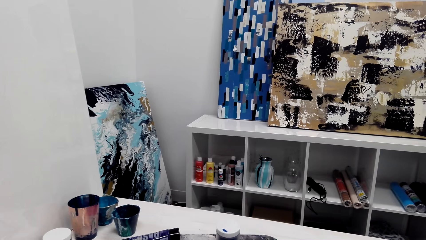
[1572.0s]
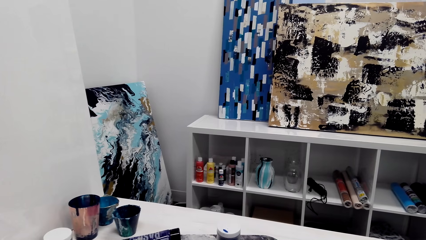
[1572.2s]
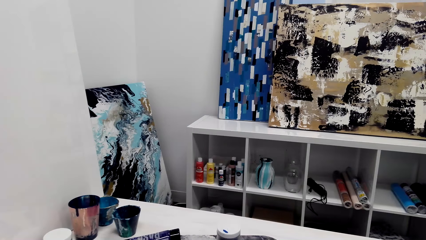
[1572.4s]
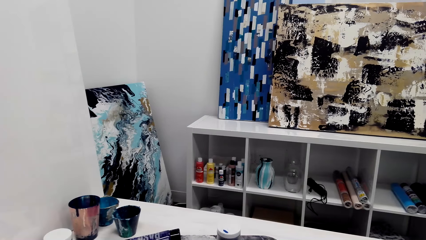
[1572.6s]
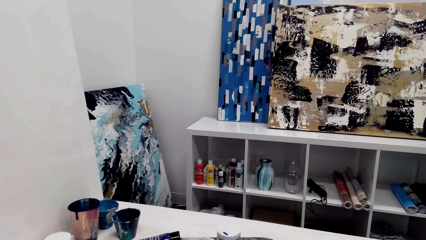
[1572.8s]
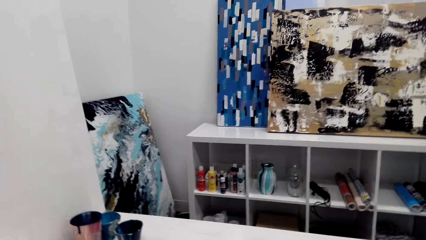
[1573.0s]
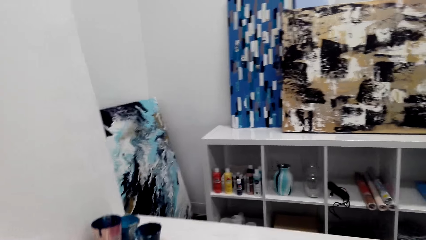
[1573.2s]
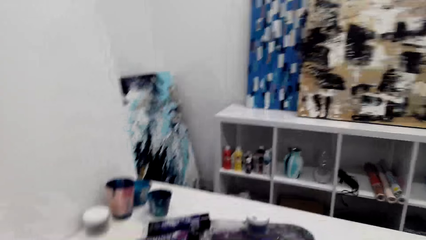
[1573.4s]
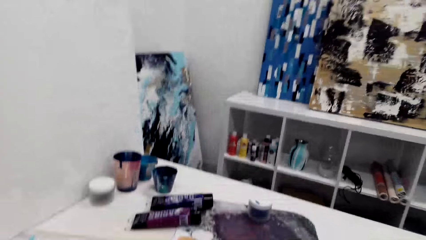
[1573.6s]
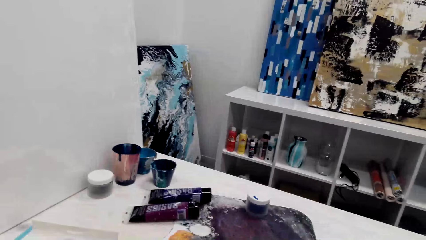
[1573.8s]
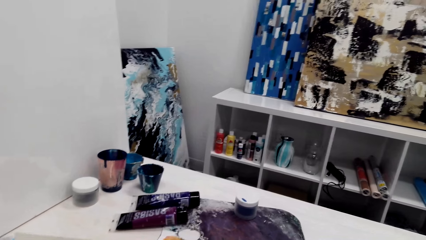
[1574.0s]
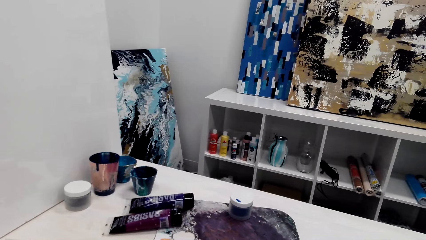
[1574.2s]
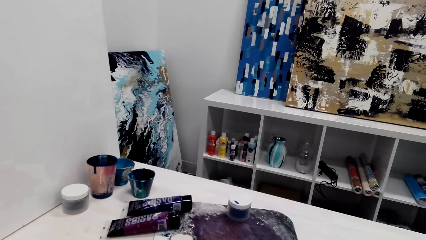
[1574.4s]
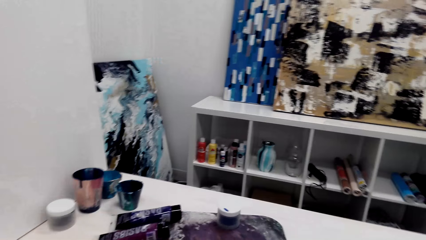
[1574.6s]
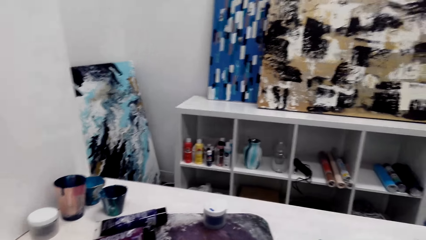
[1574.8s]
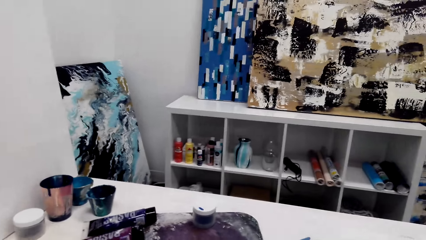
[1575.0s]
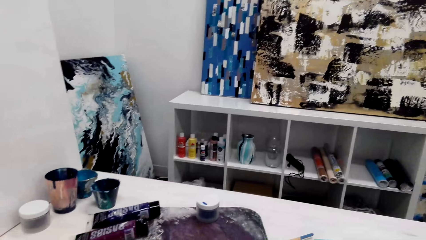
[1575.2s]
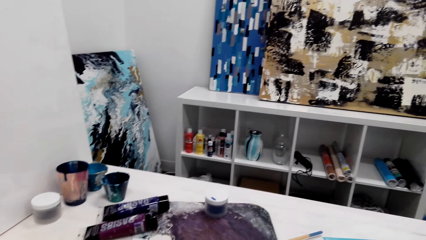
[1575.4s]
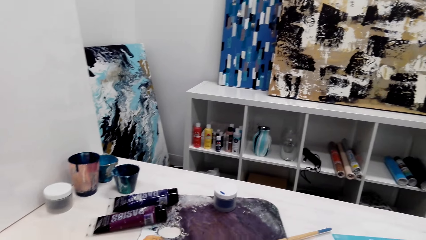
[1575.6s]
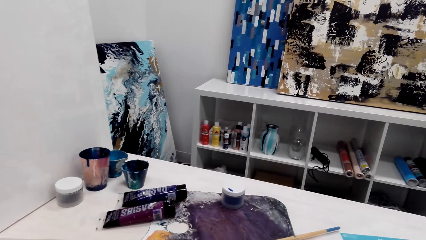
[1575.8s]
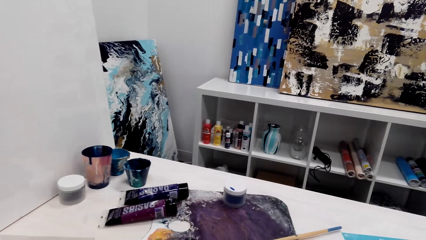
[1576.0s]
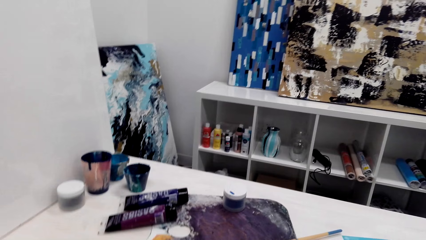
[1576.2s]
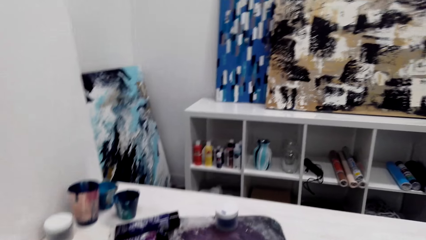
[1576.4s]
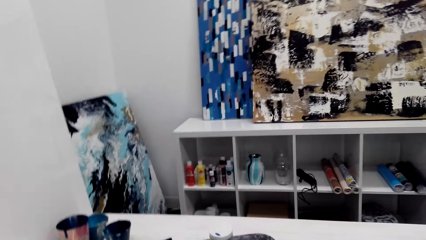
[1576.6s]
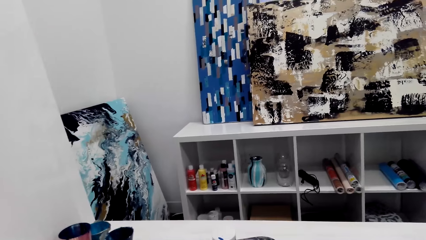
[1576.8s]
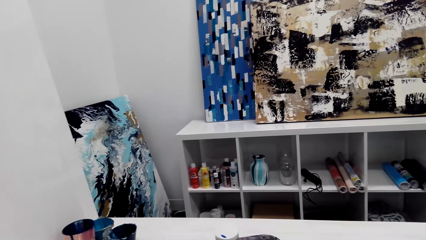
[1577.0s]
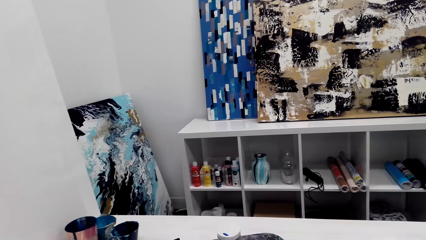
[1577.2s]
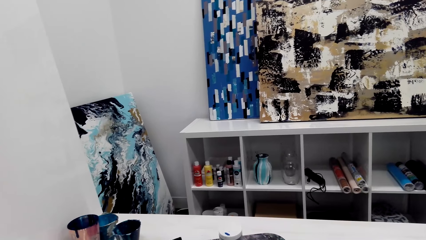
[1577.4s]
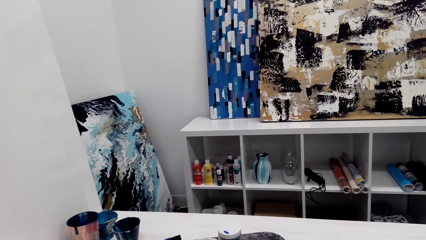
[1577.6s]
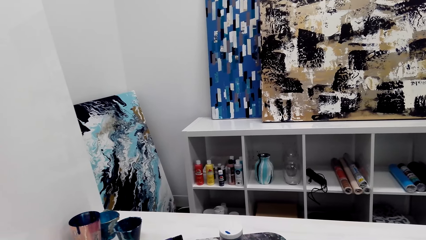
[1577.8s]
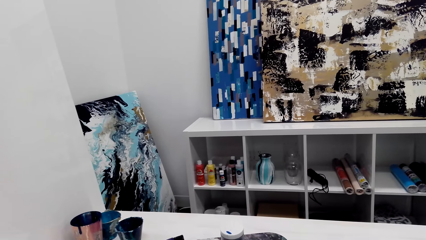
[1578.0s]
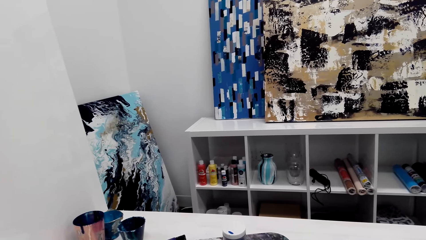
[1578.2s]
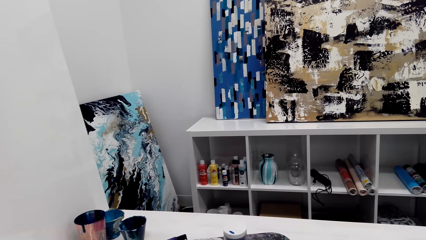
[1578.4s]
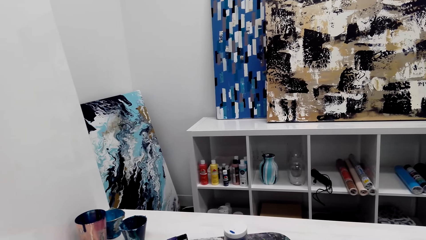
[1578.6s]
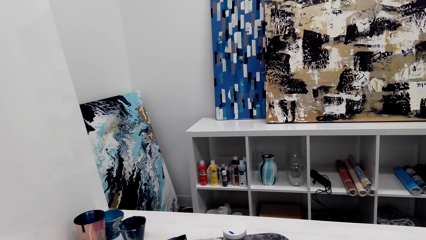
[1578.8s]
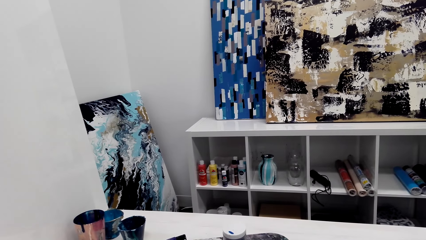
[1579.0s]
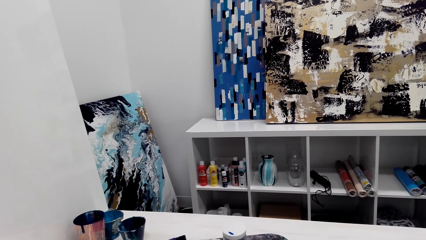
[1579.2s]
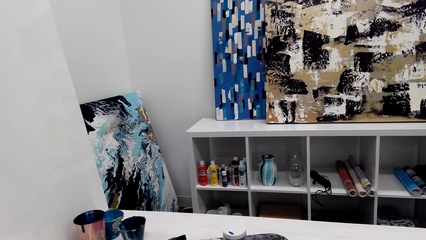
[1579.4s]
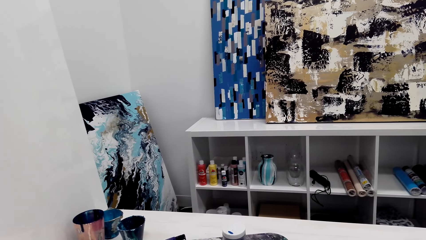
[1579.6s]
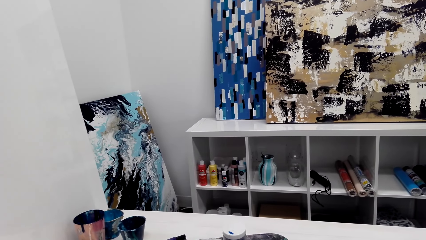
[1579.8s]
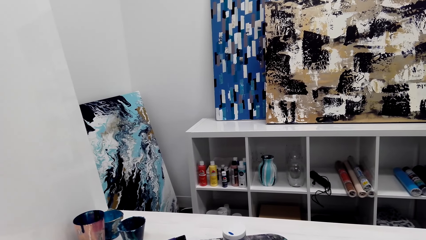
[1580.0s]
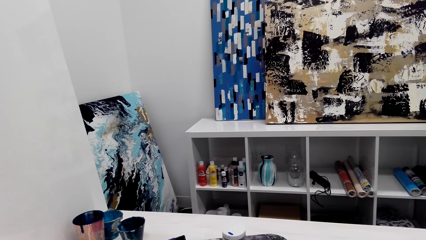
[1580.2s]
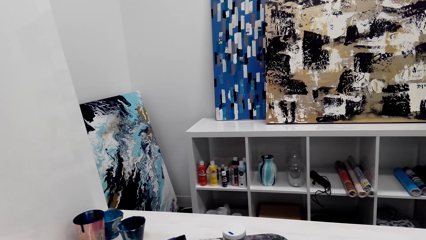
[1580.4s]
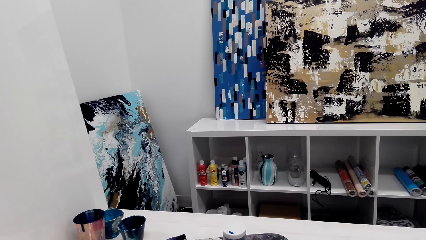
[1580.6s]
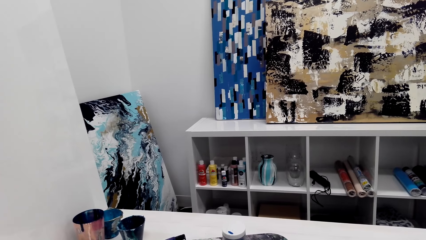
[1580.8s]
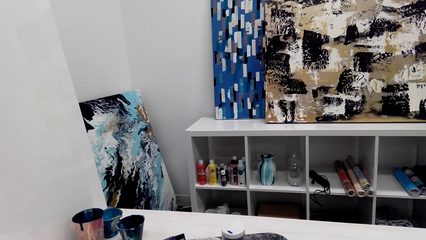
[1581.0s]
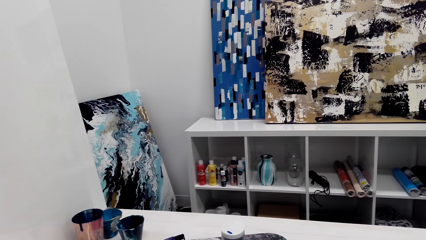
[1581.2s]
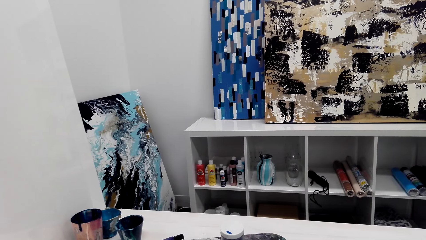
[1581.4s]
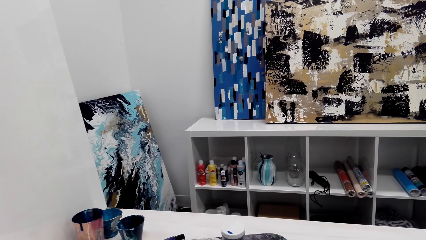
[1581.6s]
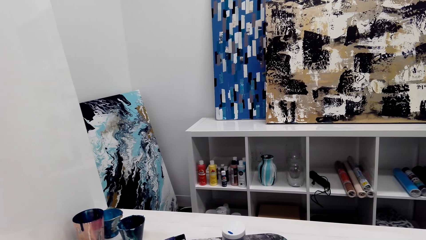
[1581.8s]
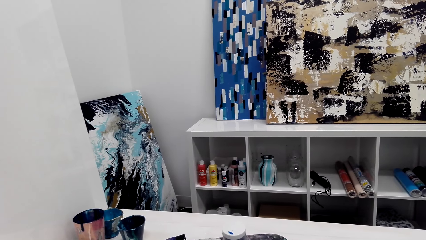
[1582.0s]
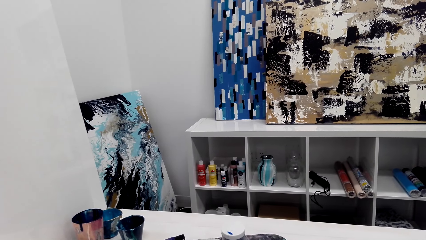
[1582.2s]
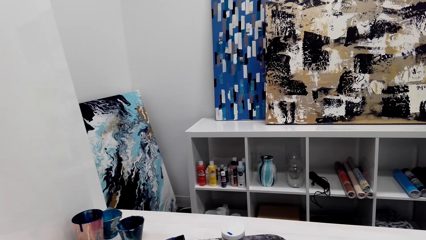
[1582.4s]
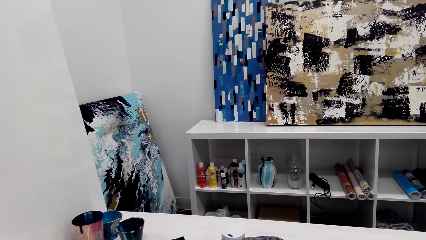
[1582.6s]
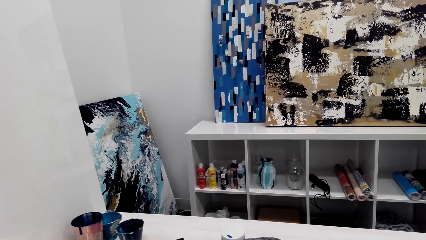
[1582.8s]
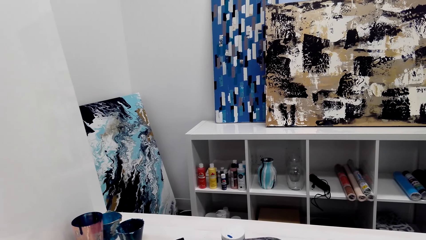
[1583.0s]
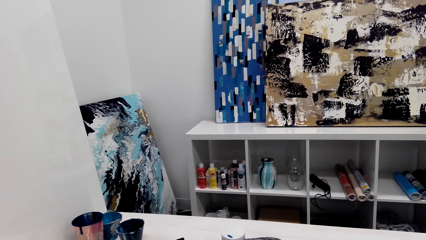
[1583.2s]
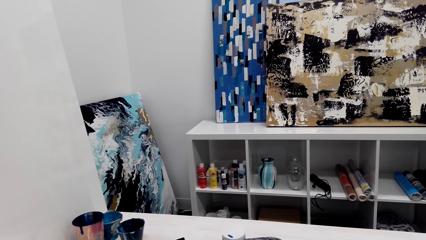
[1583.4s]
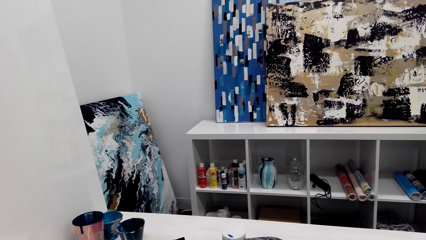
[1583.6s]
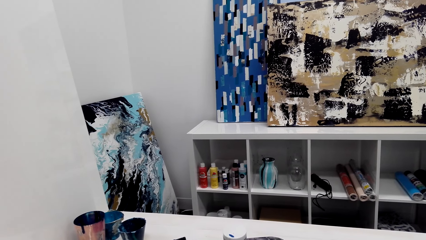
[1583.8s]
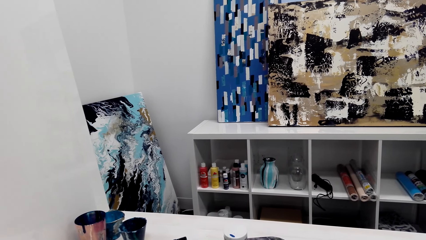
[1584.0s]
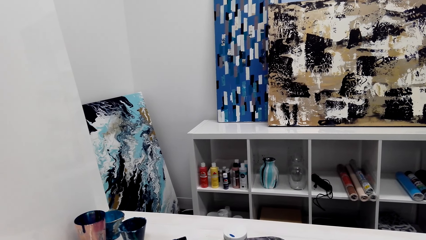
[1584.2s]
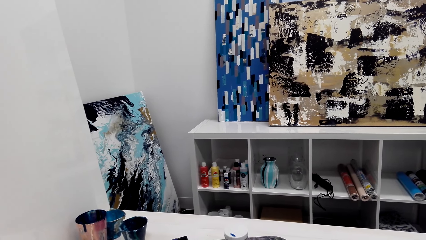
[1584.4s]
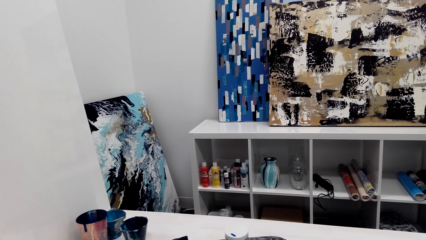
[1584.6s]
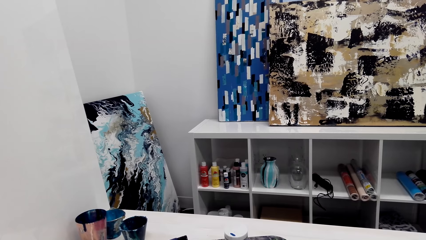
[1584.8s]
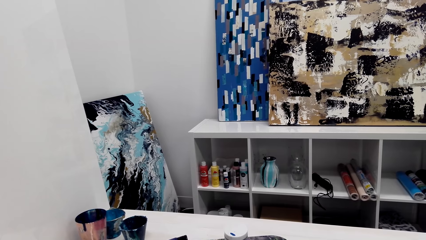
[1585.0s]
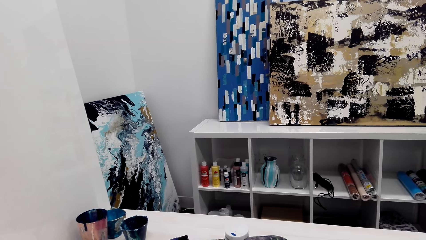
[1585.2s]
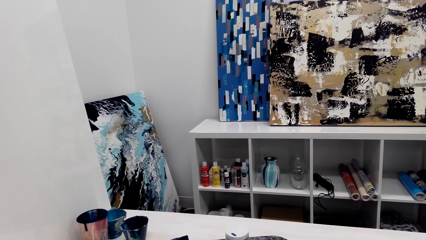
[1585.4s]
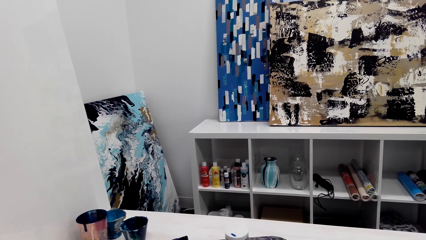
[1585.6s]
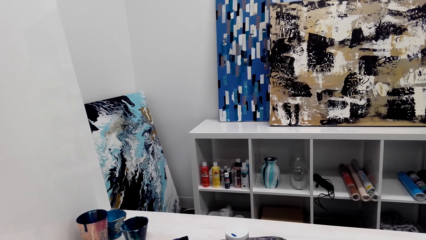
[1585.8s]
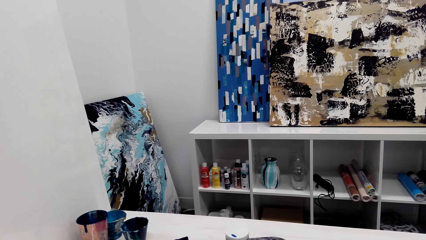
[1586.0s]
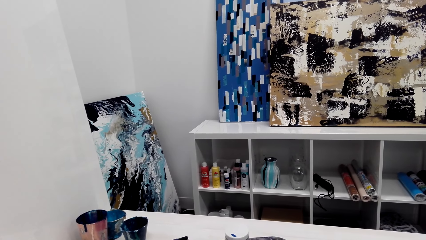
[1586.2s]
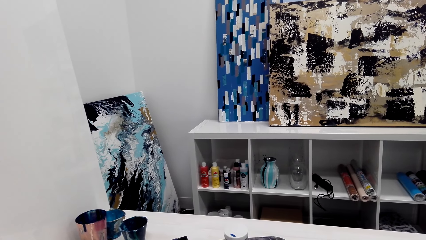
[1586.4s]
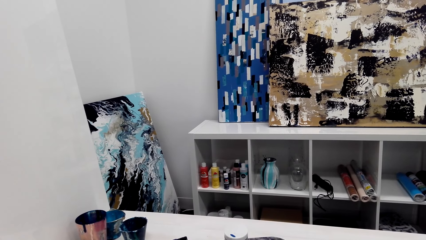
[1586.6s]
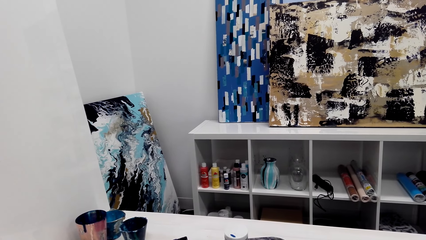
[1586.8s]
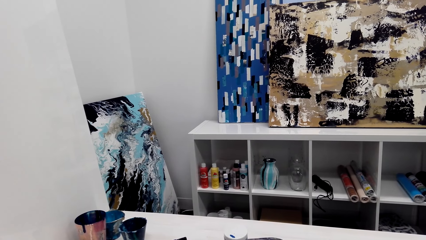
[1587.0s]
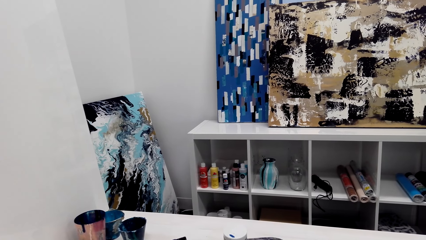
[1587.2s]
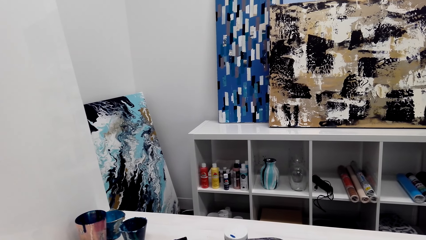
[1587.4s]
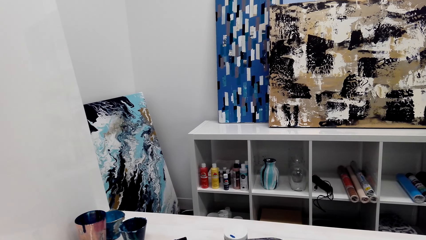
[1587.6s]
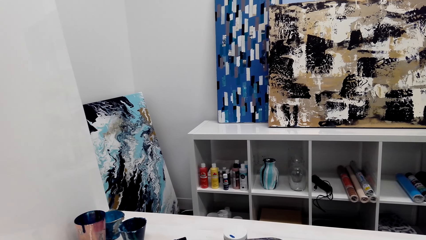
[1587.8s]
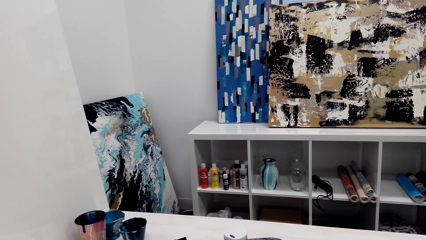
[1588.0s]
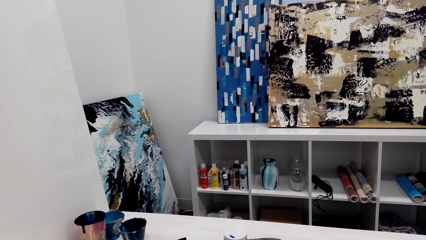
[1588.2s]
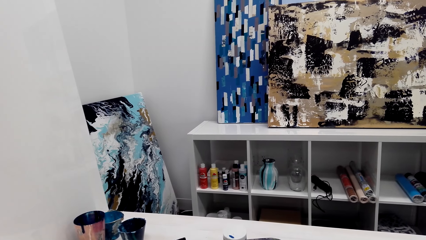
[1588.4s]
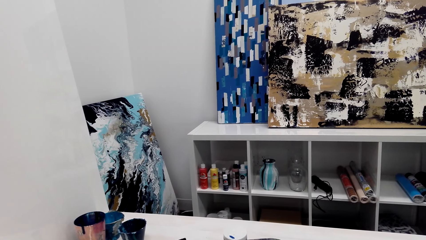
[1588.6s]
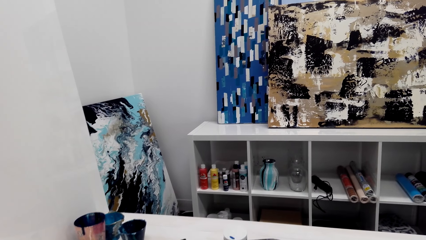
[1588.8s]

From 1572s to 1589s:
The camera wearer stares at the shelf.
